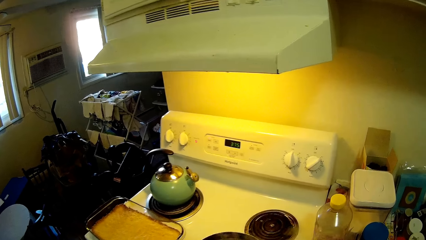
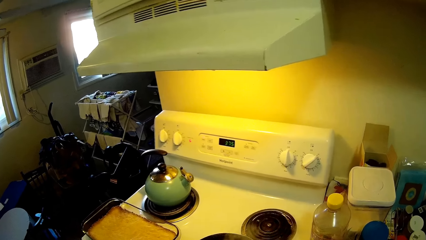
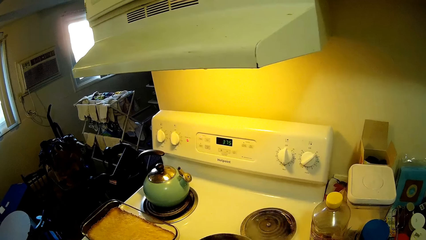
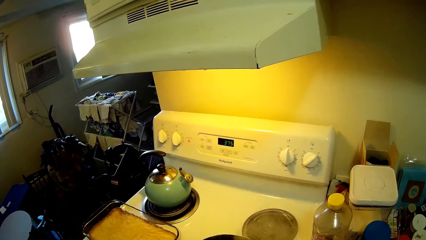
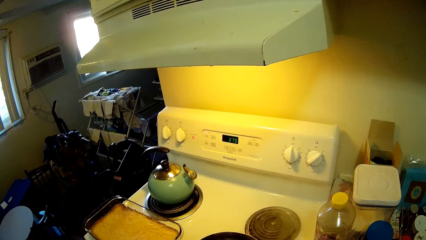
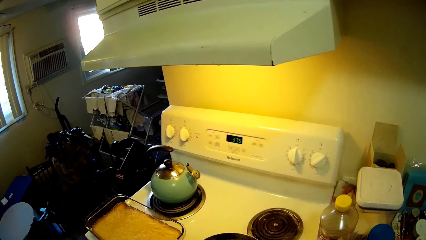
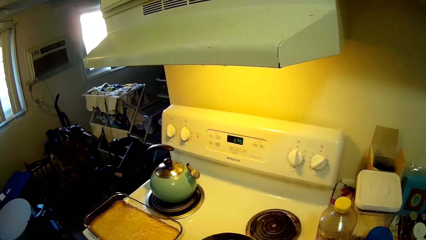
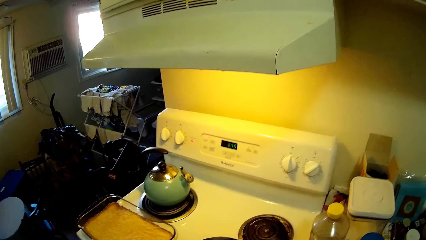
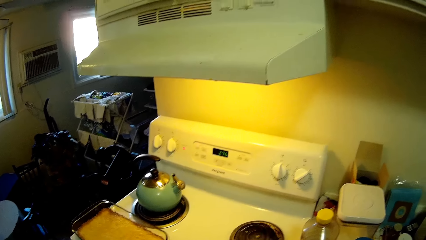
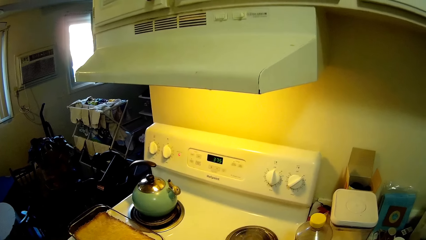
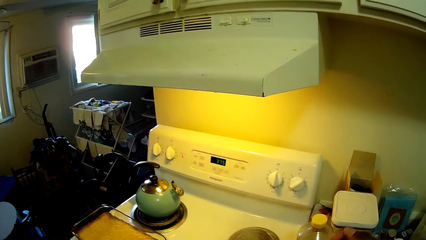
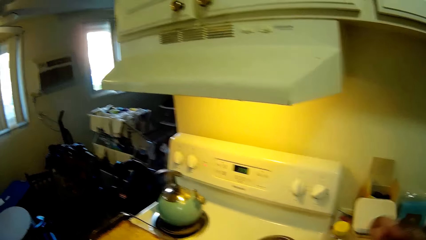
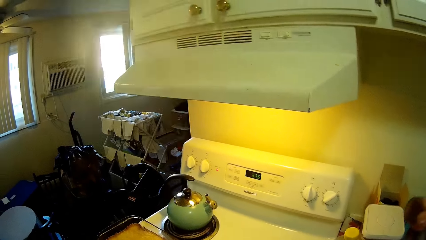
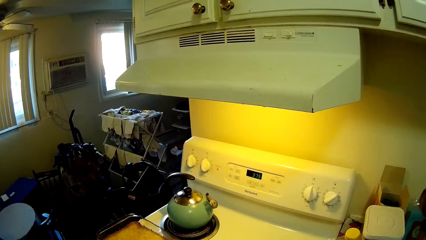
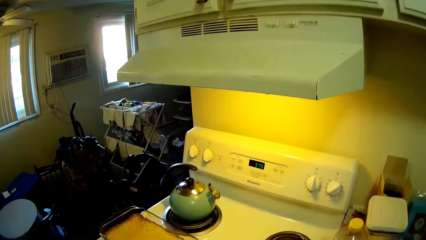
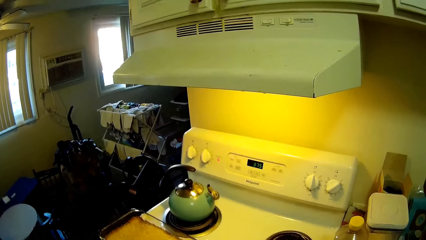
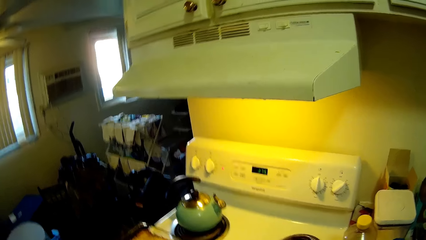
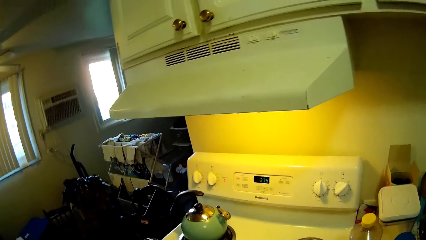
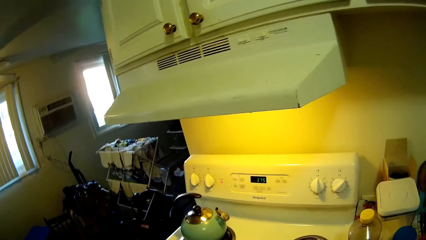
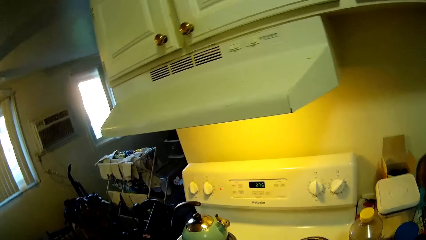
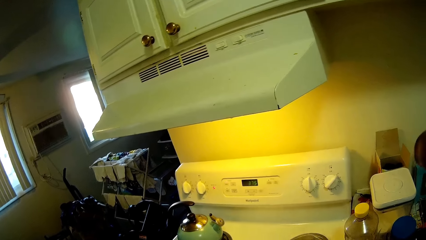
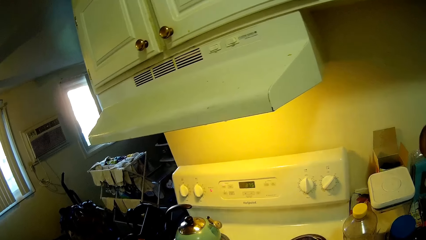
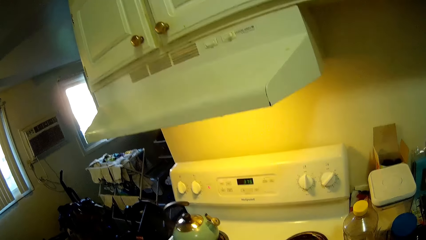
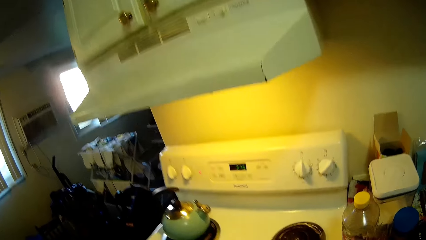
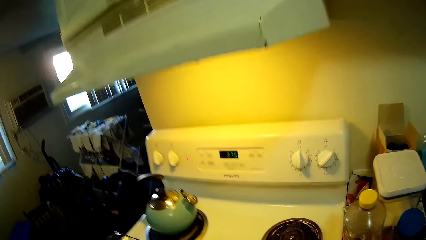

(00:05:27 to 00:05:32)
The camera wearer eats the potato with the fork in her right hand.

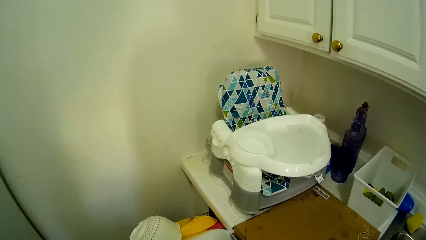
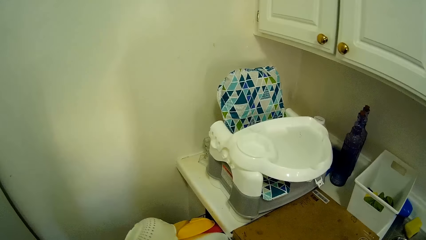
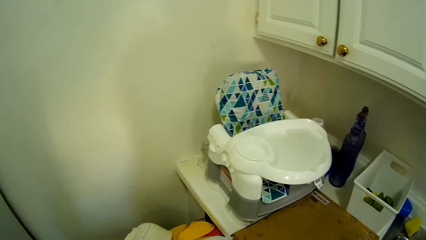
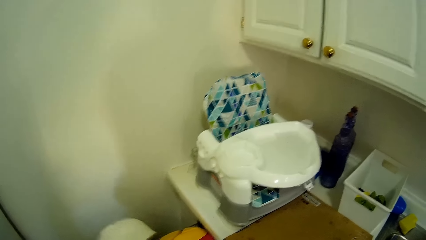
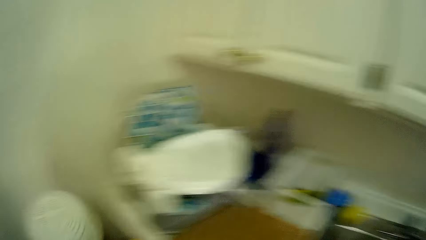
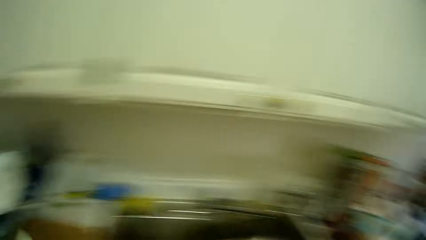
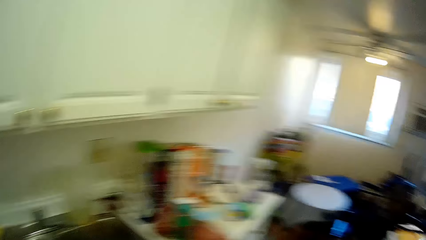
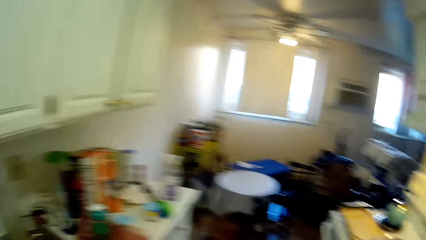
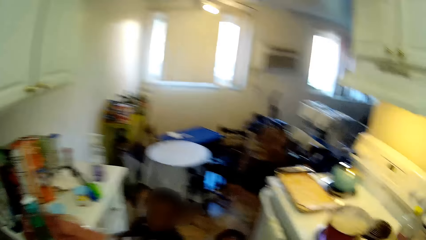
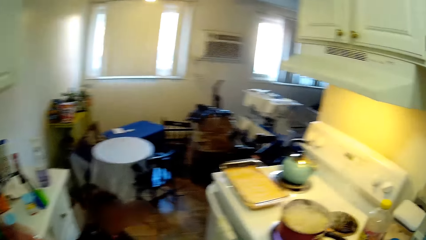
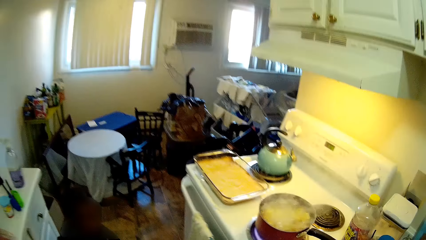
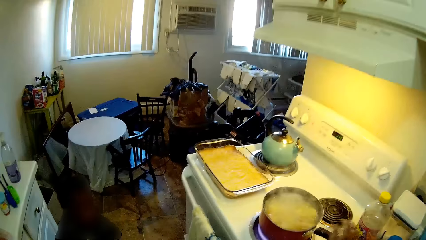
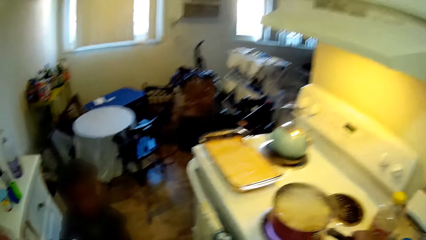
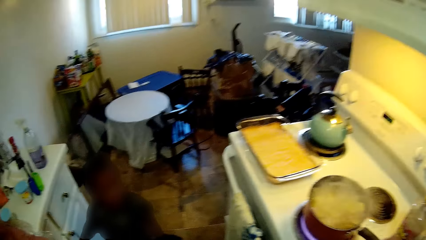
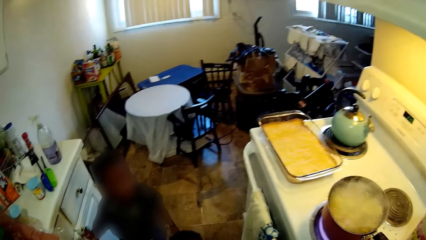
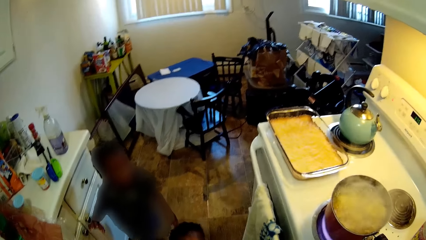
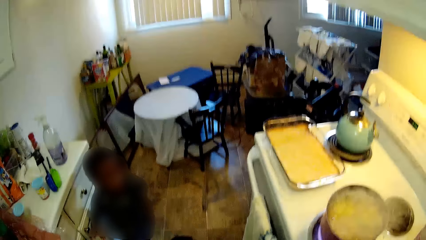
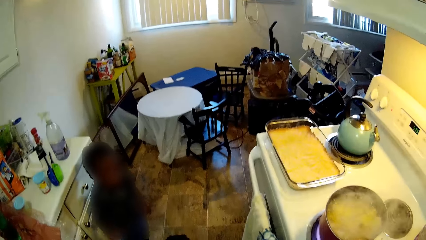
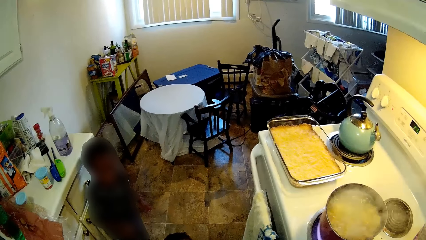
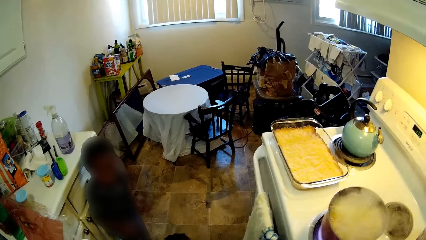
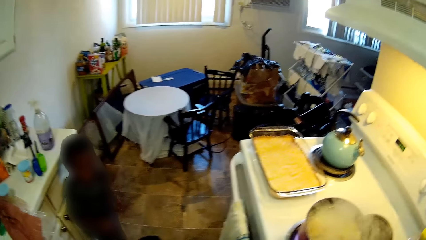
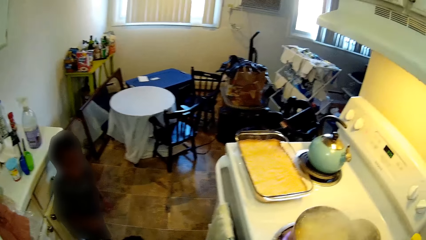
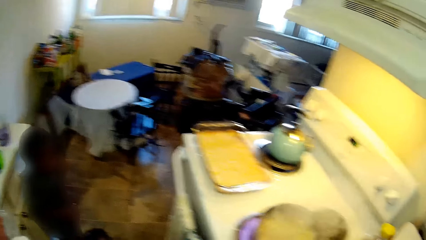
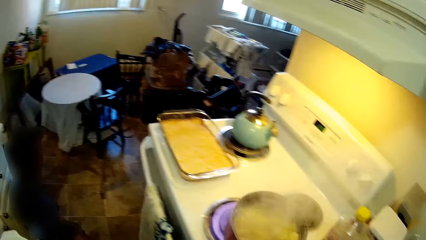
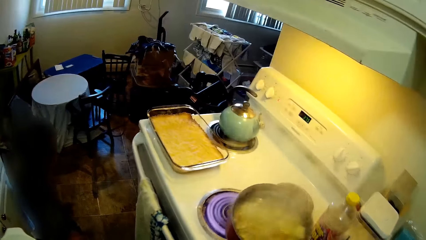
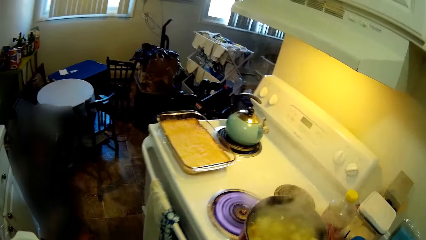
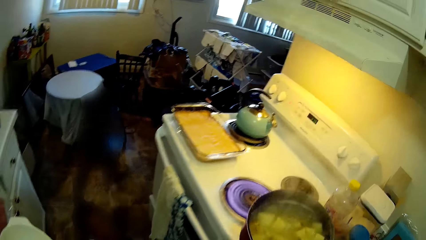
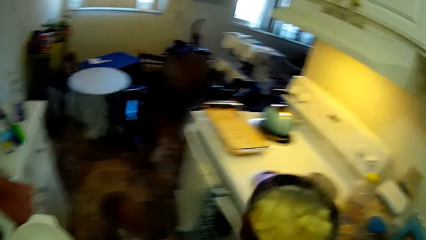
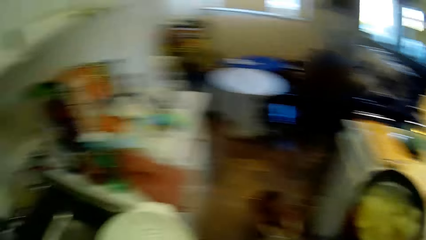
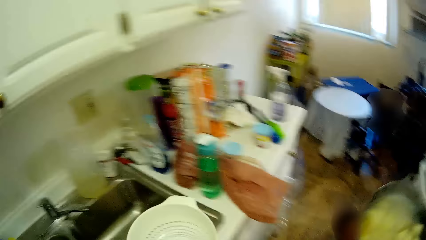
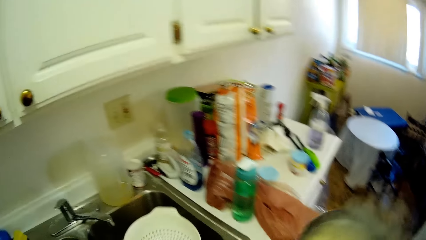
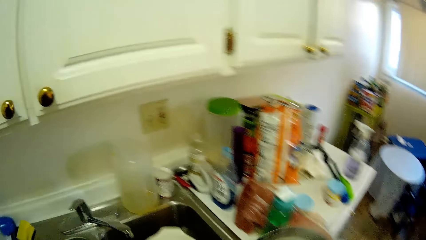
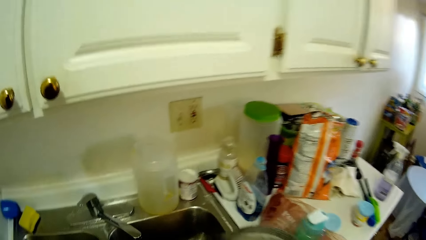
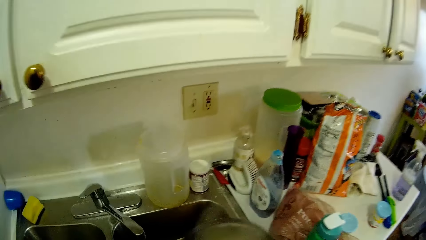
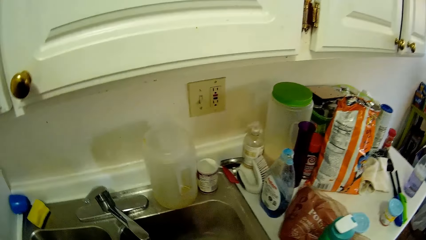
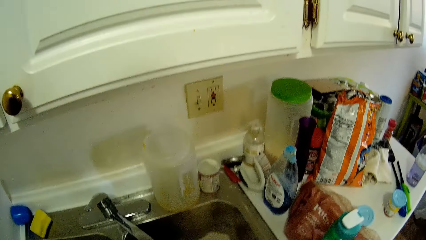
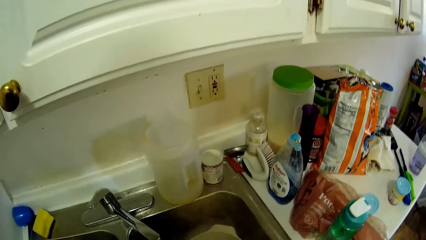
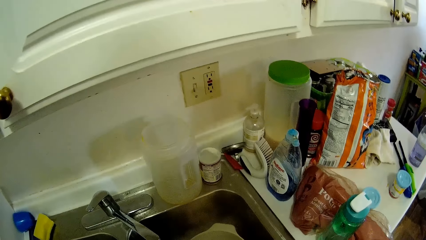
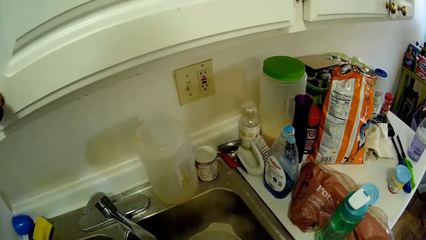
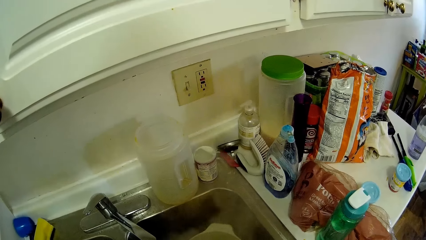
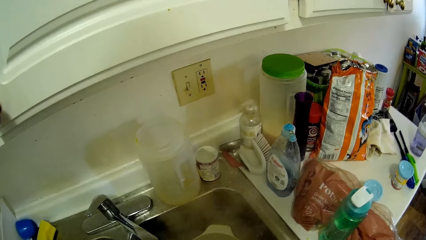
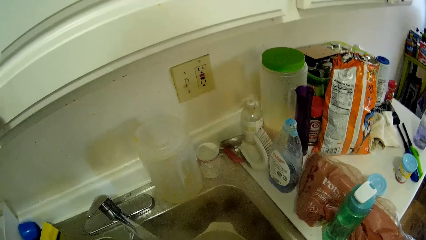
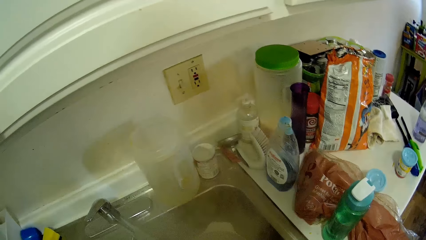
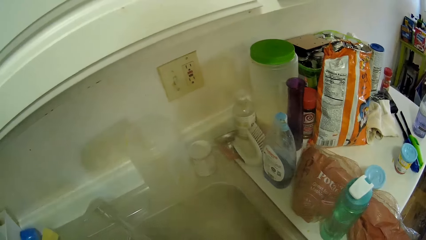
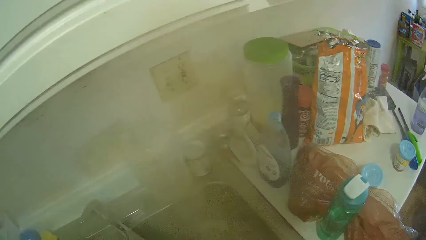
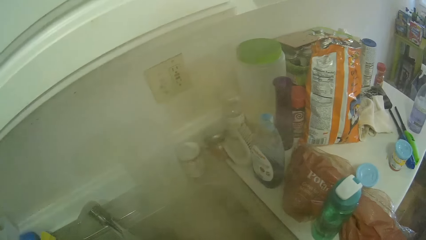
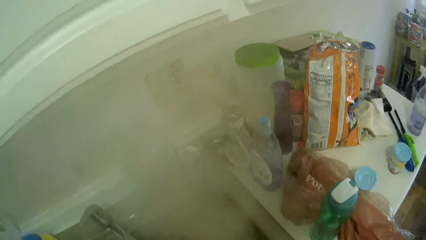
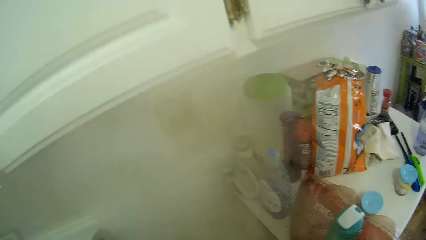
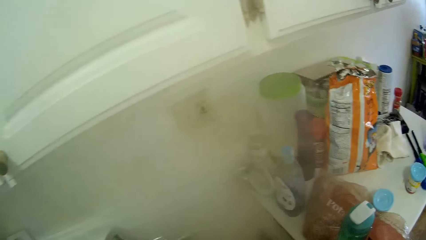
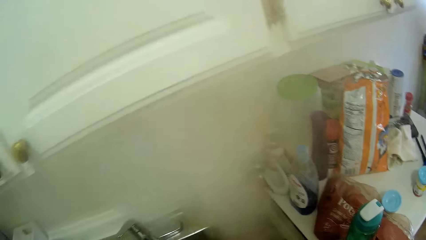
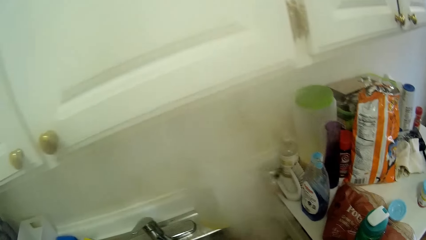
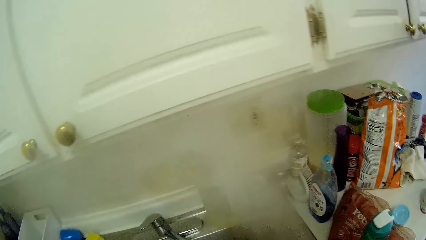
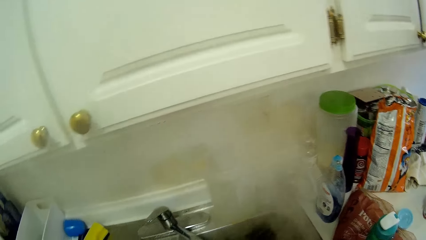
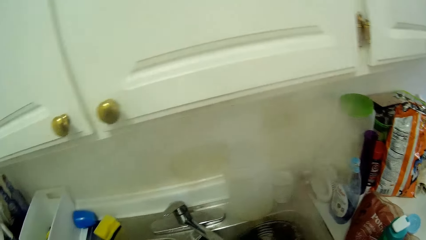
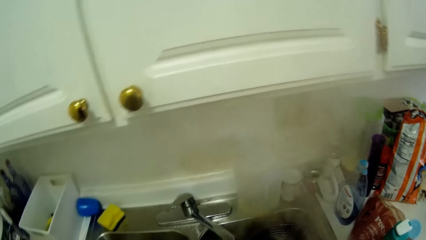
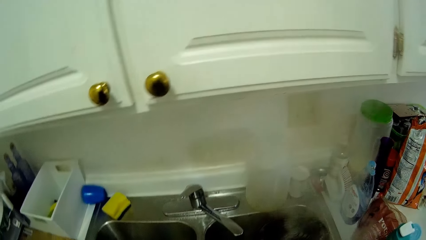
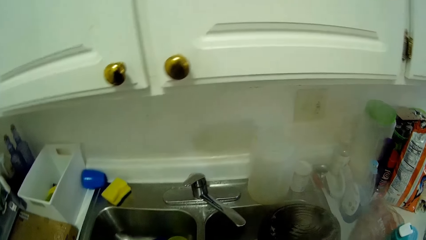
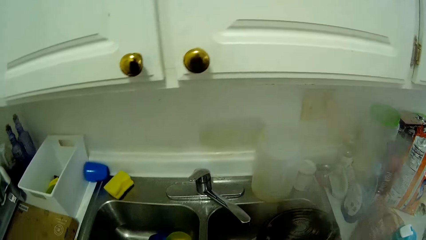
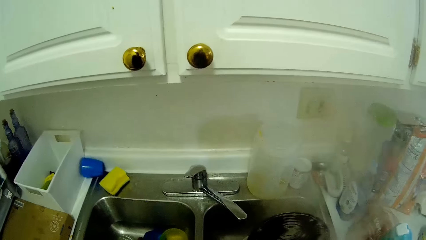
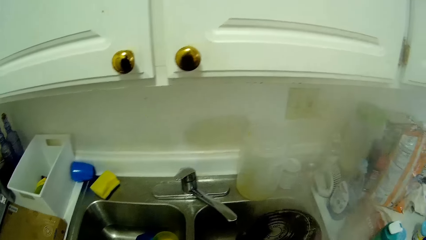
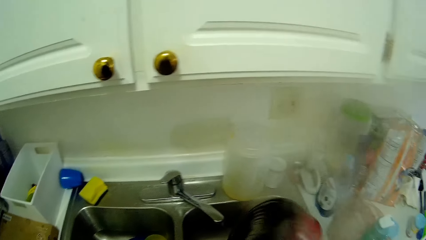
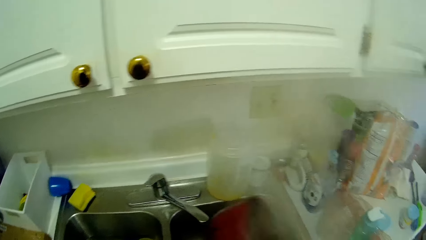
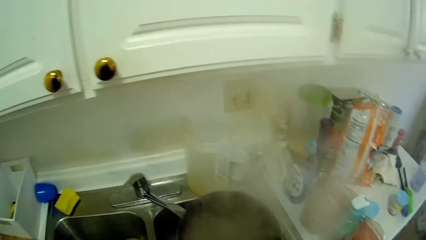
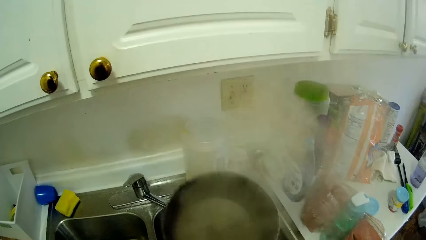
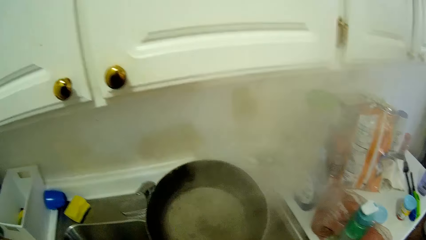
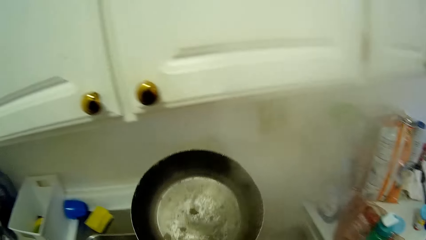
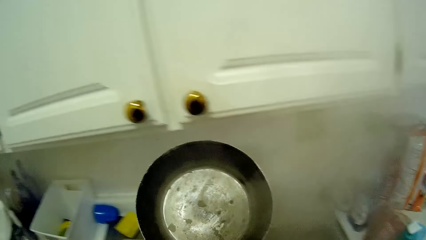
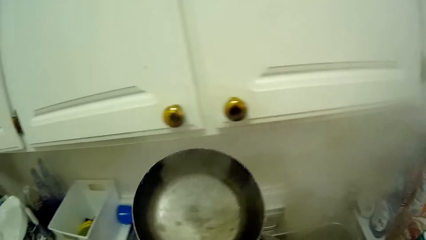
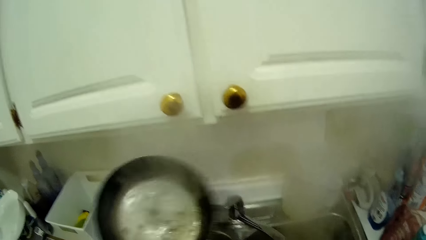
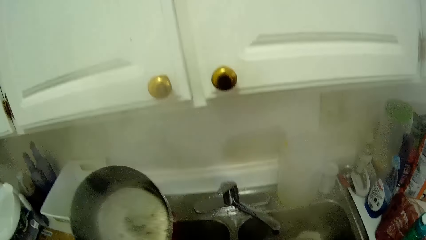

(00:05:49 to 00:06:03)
The camera wearer picks a sieve from the dish washer in the kitchen cabinet with her left hand. She touches the pot handle of the pot on the burner on the stove with her right hand. She lifts the pot from the burner on the stove with the pot handle in her right hand. She places the sieve in the sink with her left hand. She pours the potato in the pot into the sieve in the sink in the kitchen counter with her right hand. She washes the utensils. She turns over the pot with her left hand.
